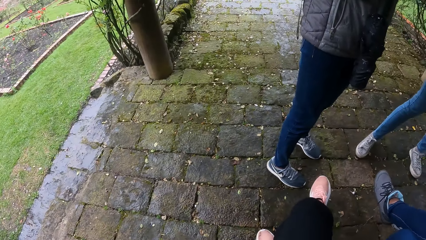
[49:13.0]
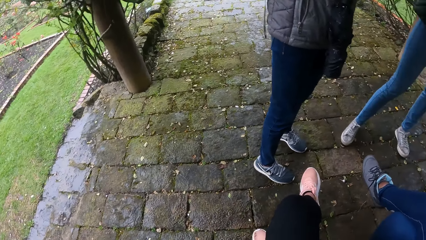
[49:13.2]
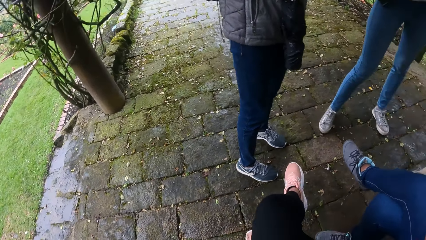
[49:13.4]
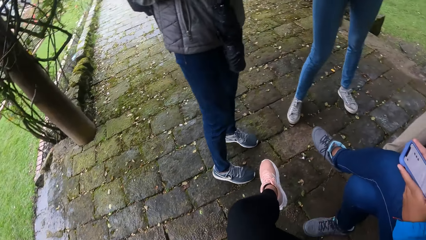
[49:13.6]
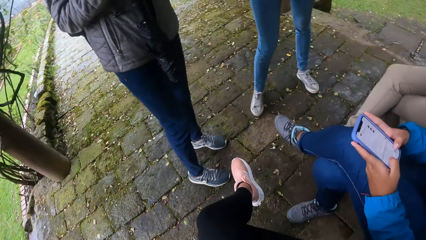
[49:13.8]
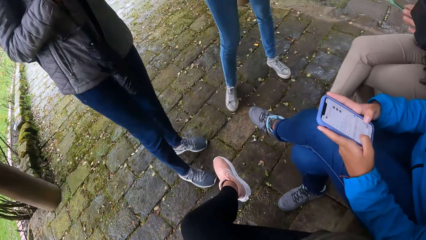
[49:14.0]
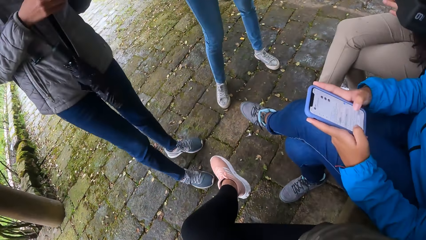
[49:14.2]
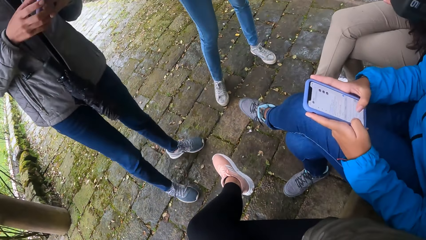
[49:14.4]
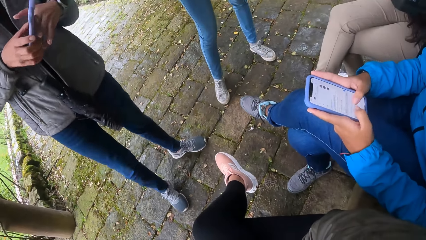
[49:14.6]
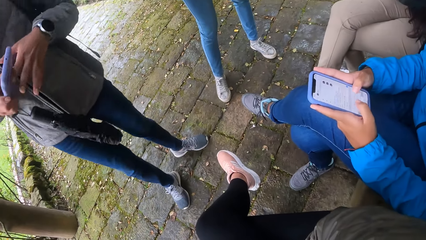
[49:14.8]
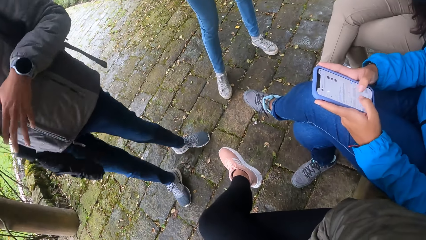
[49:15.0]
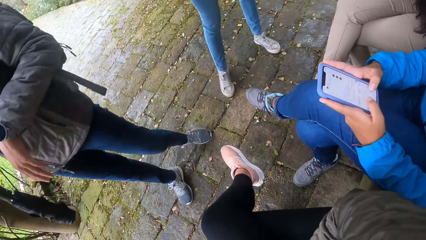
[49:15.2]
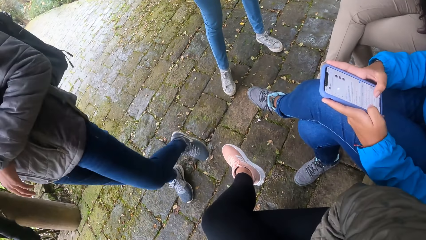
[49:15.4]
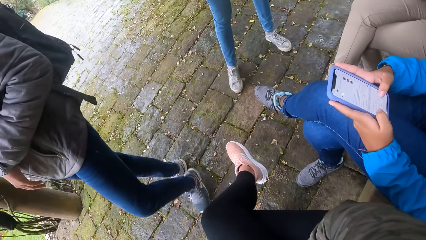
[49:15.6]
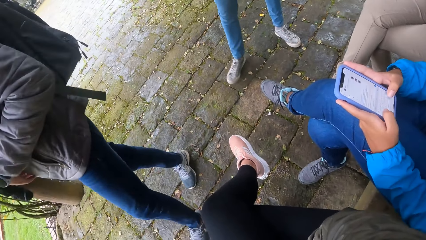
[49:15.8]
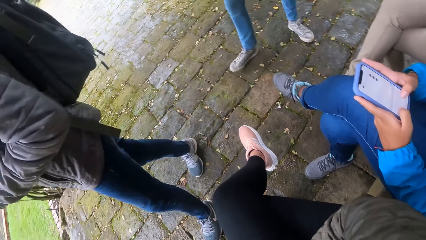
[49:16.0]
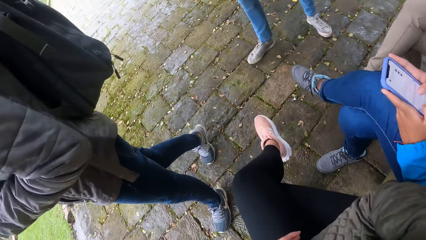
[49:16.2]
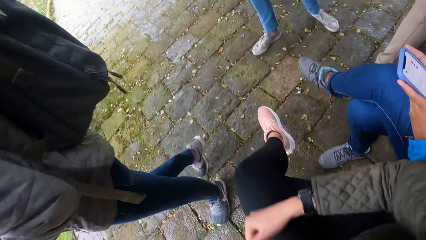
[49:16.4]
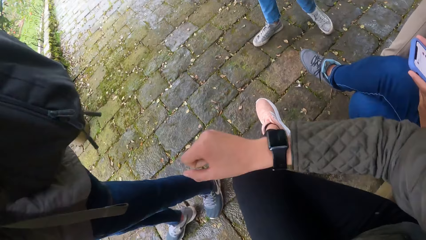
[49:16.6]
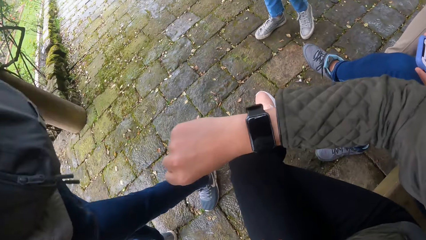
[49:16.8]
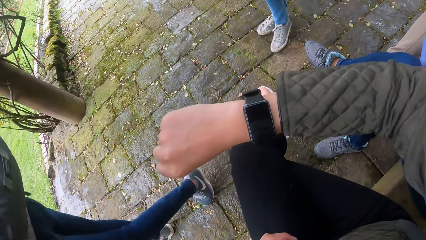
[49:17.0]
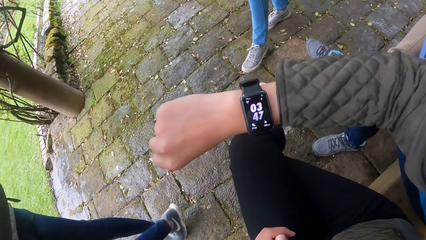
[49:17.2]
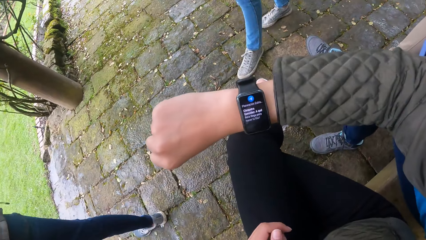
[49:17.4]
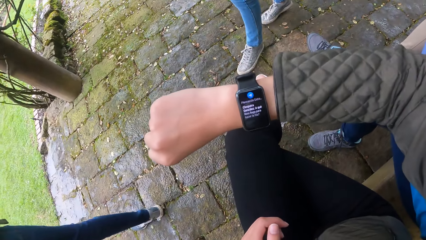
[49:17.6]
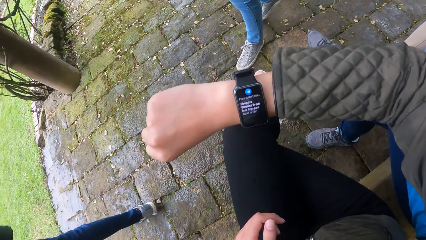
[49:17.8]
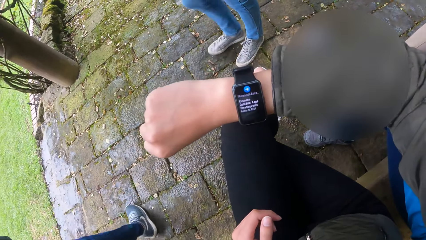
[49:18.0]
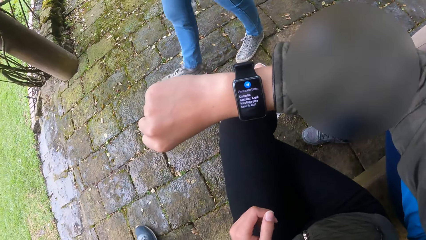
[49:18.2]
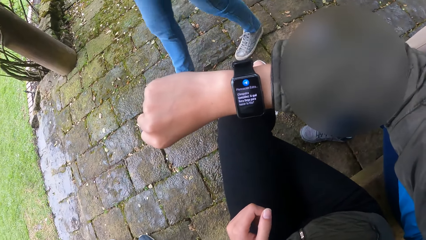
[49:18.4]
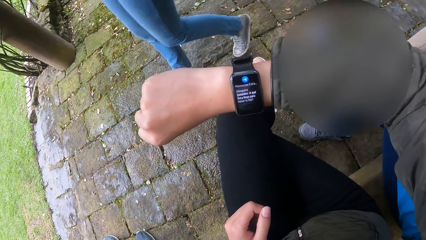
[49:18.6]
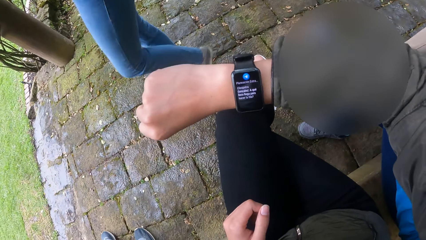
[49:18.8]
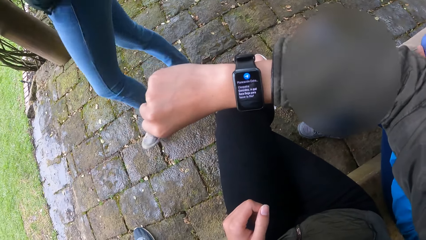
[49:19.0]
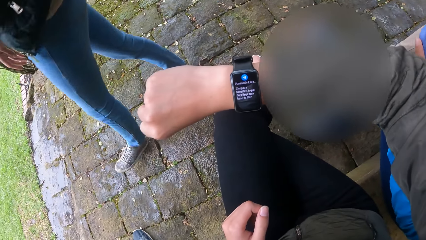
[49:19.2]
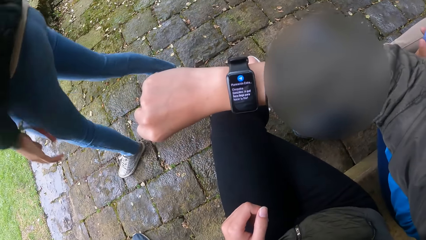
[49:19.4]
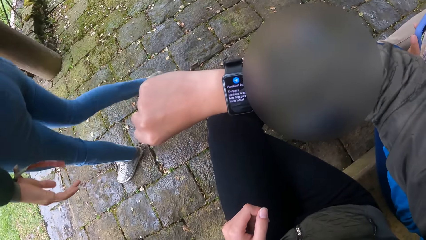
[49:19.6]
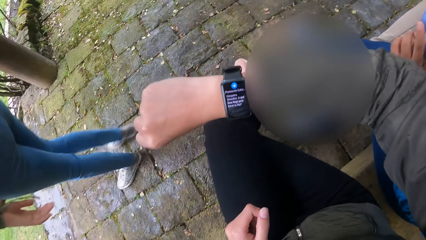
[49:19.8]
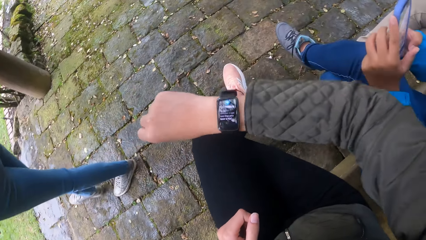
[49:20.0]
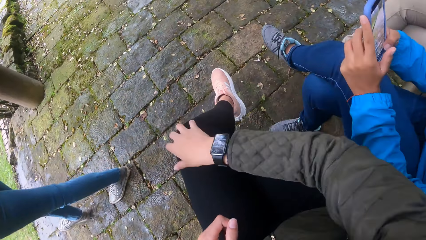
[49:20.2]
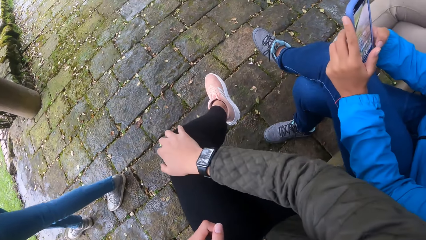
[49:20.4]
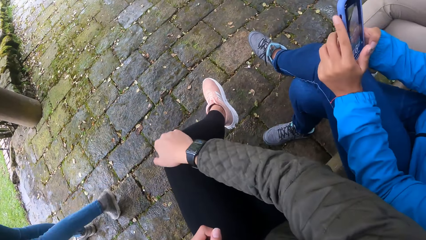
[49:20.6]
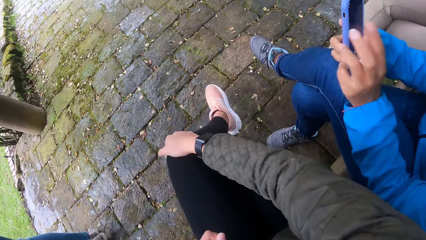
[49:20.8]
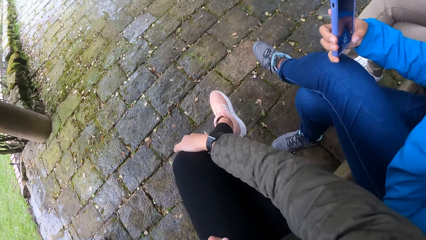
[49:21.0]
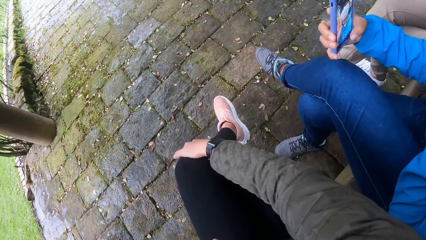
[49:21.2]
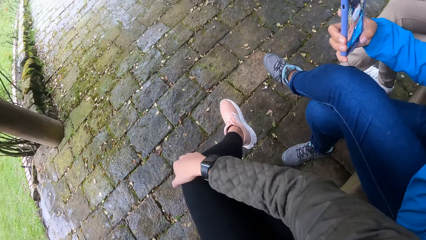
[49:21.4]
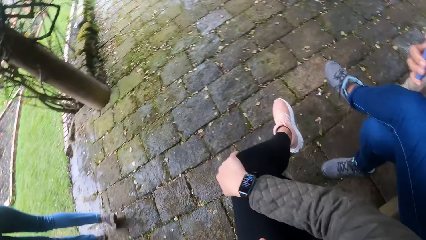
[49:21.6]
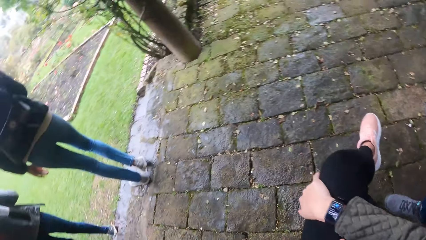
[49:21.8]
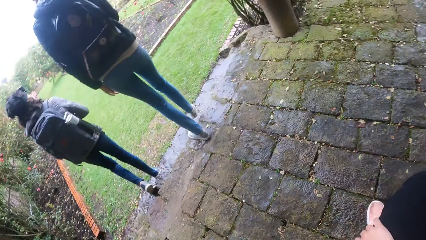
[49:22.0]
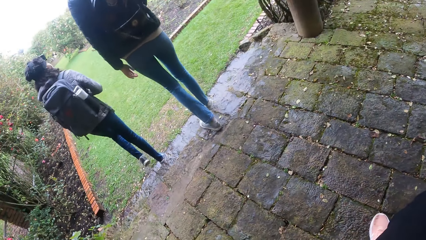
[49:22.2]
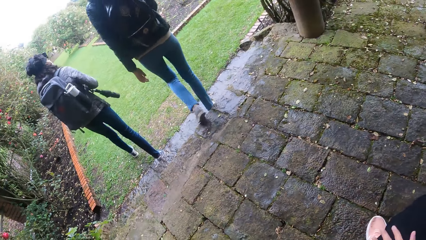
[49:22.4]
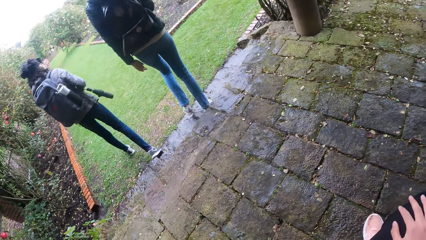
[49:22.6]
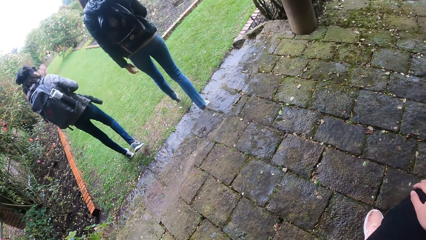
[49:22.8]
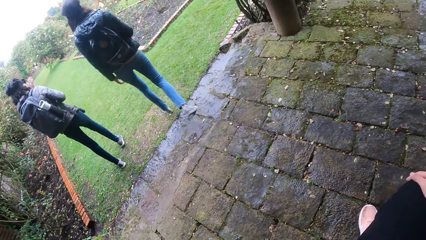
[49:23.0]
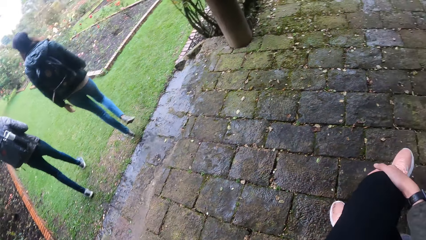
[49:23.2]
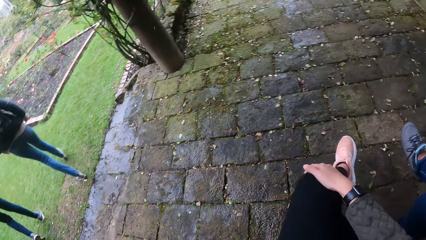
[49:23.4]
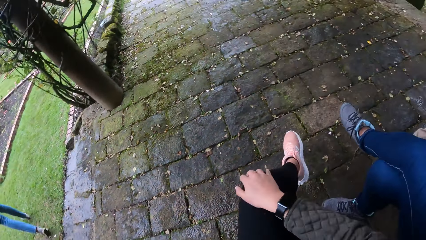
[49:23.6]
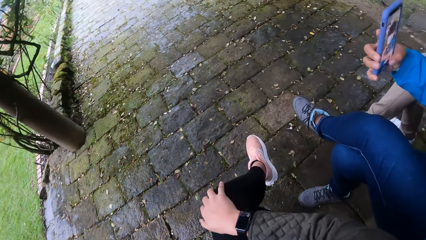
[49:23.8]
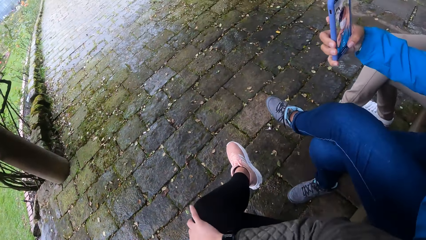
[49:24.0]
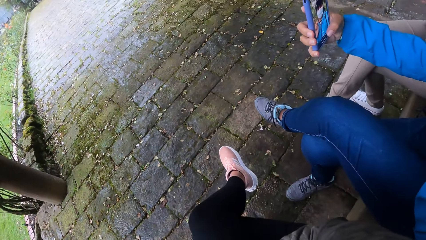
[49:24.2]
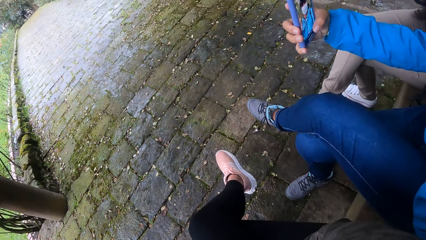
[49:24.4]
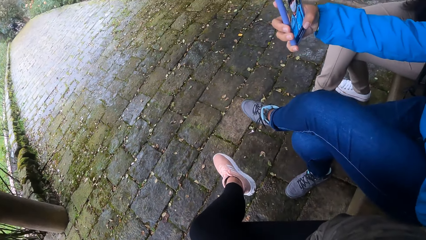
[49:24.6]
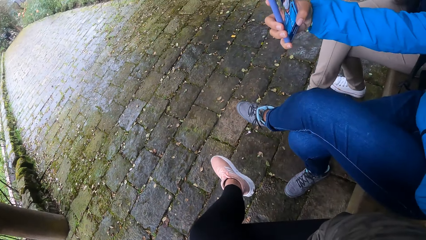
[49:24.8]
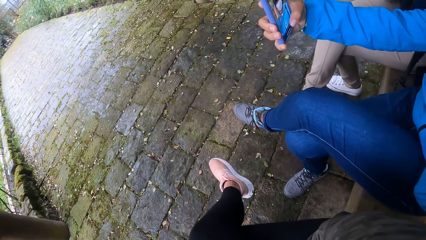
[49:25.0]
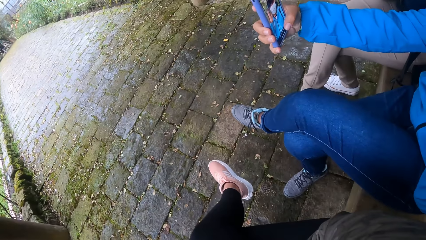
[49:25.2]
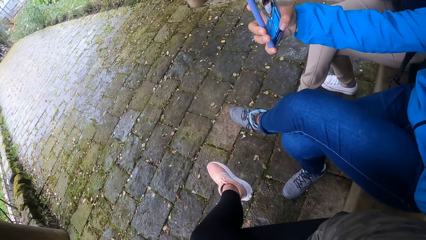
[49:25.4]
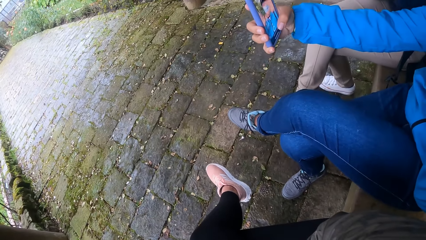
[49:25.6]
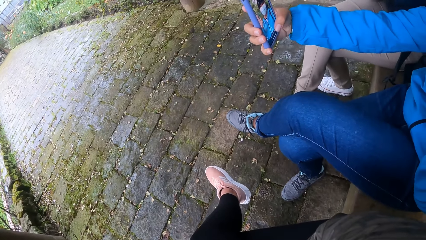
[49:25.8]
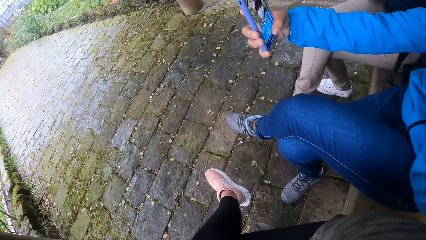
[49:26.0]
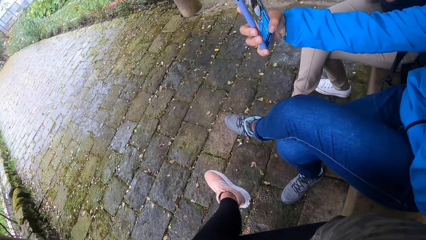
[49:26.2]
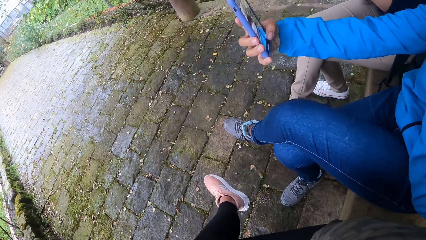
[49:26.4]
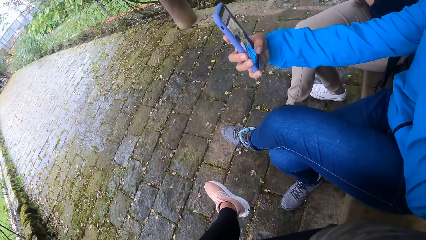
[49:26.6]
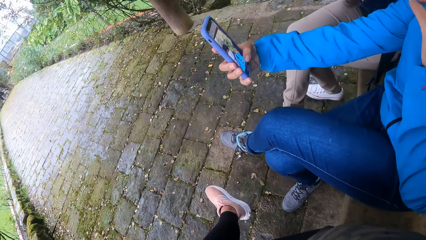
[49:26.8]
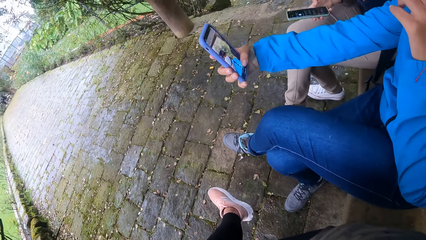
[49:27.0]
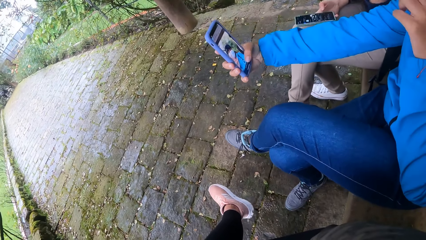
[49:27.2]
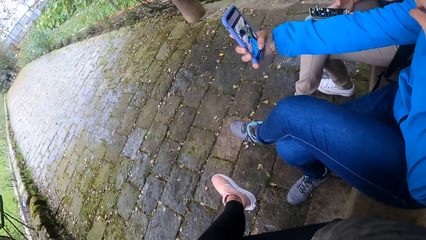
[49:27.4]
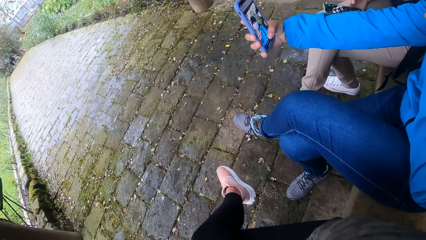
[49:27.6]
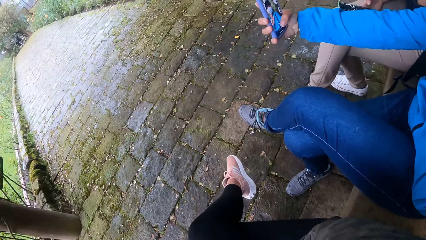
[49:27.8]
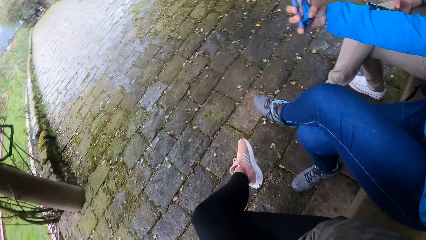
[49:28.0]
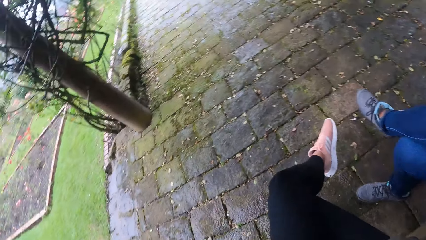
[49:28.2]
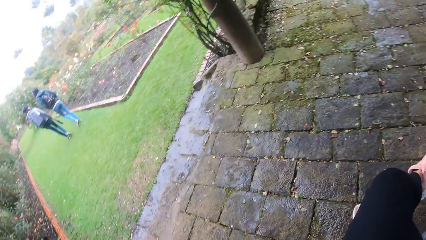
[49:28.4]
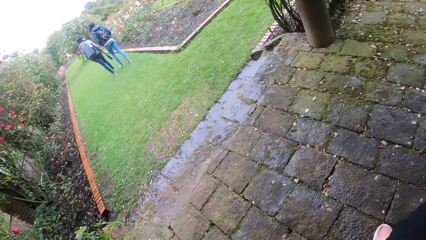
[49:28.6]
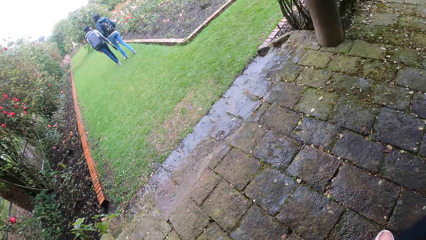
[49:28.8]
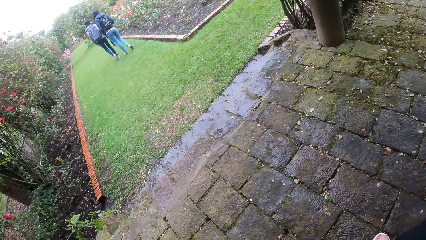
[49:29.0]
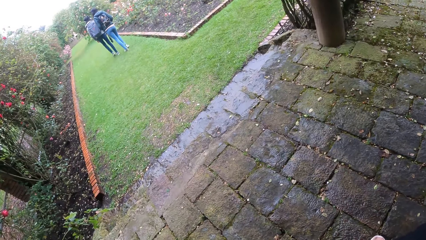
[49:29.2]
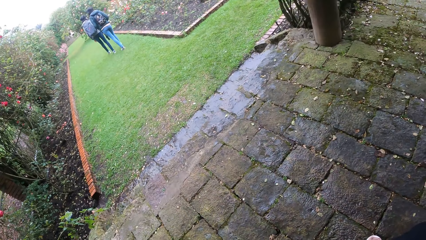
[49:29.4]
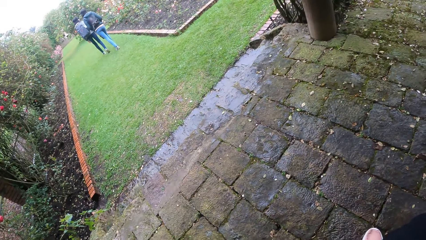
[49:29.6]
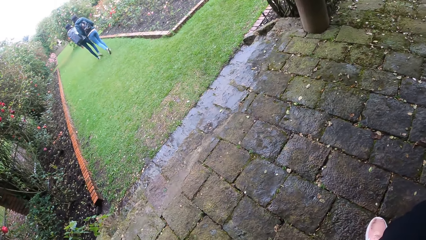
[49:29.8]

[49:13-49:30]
The camera wearer looks at a lady. She checks the wristwatch on her right wrist. Another lady walks. A woman and another woman walk into the garden. The camera wearer looks around. A third woman takes a selfie with the phone in her right hand.
